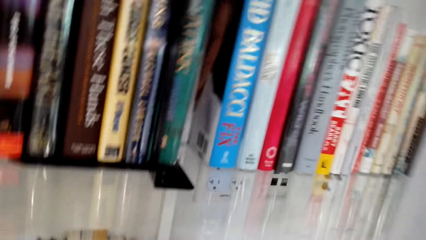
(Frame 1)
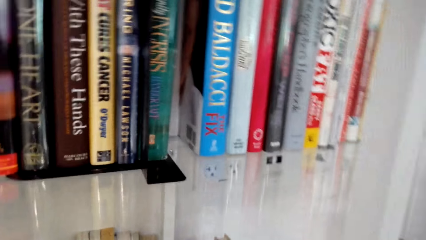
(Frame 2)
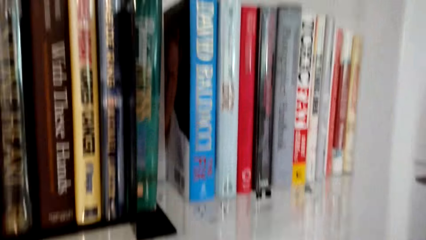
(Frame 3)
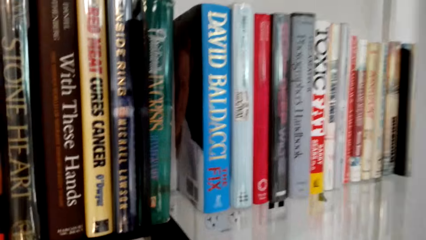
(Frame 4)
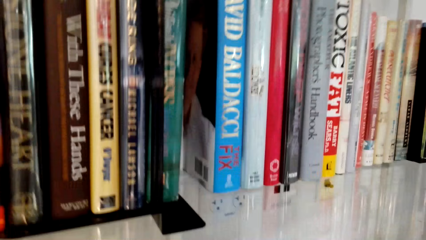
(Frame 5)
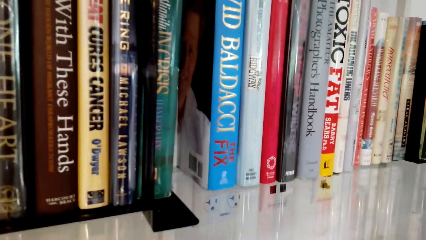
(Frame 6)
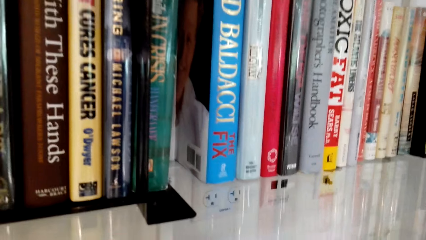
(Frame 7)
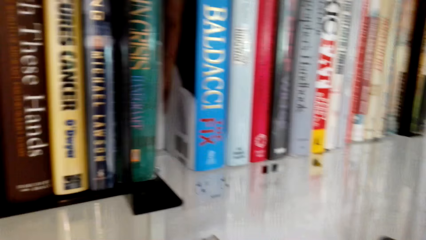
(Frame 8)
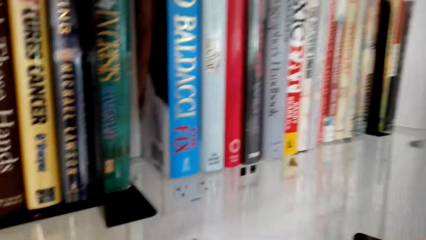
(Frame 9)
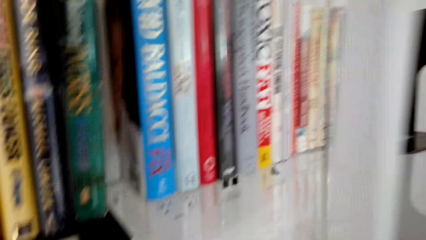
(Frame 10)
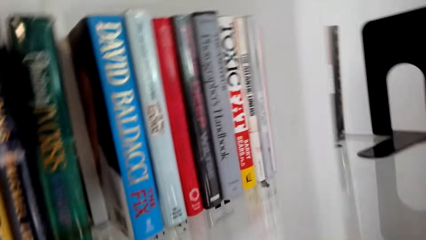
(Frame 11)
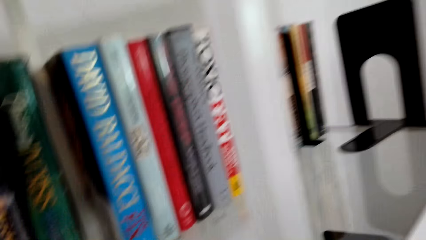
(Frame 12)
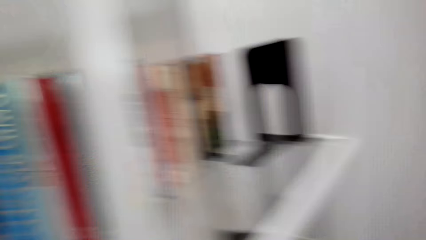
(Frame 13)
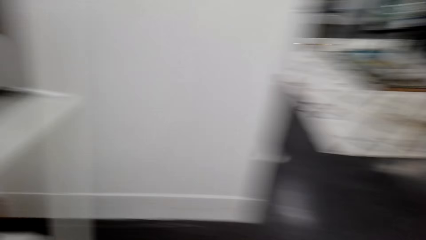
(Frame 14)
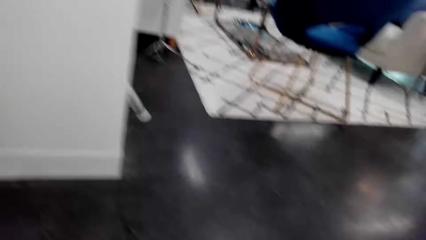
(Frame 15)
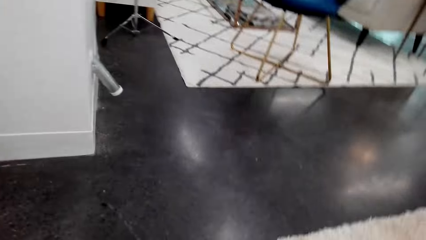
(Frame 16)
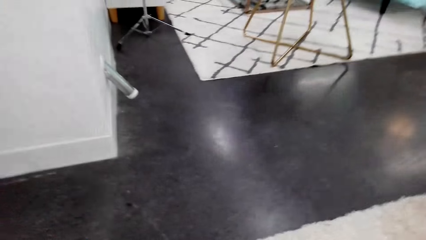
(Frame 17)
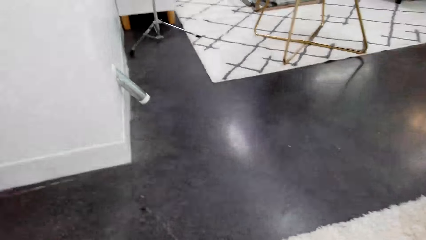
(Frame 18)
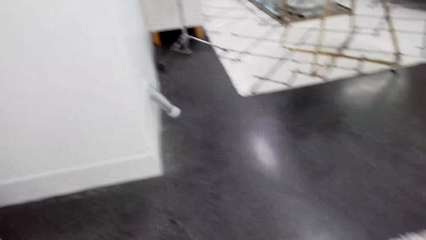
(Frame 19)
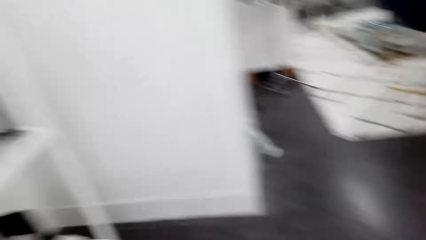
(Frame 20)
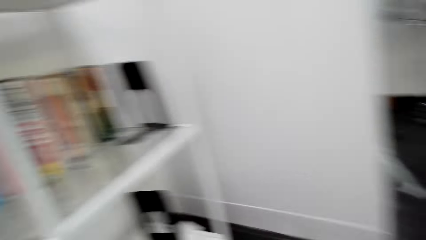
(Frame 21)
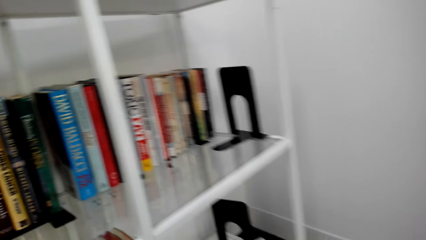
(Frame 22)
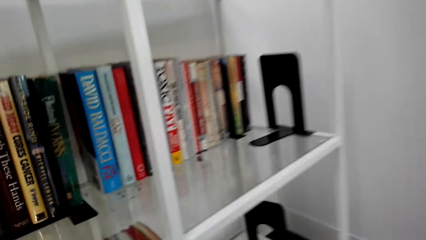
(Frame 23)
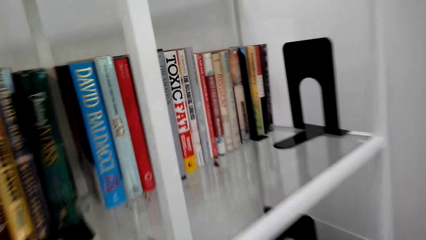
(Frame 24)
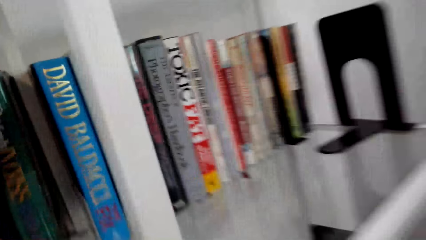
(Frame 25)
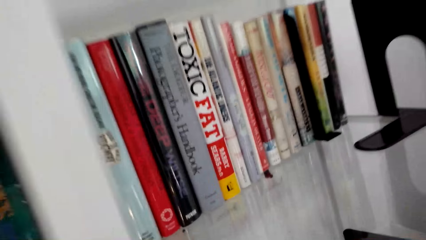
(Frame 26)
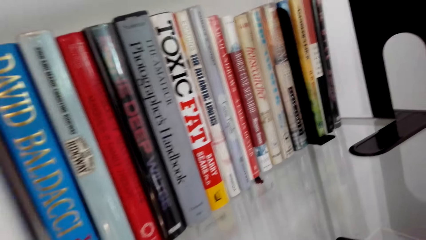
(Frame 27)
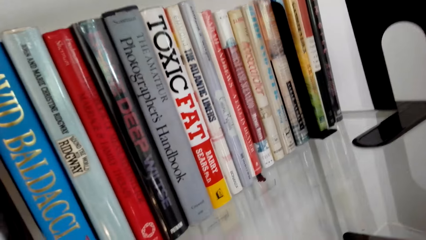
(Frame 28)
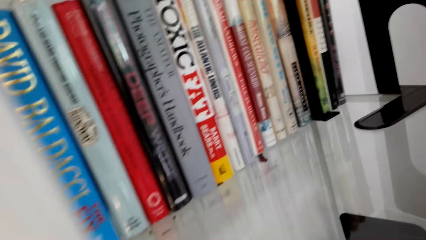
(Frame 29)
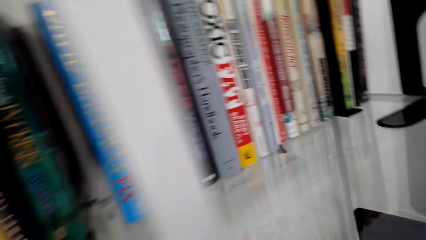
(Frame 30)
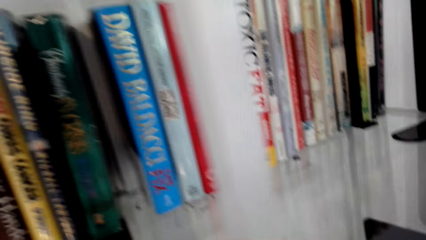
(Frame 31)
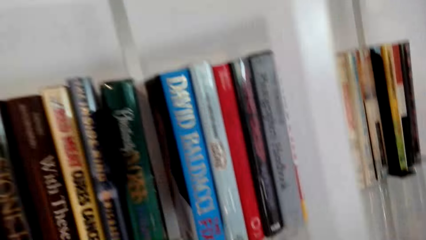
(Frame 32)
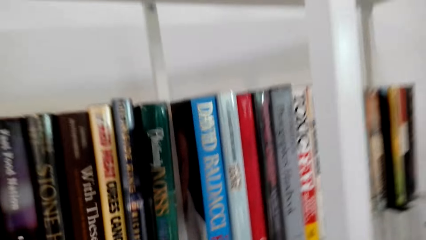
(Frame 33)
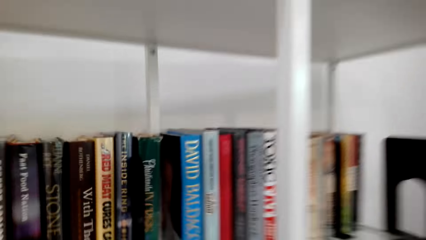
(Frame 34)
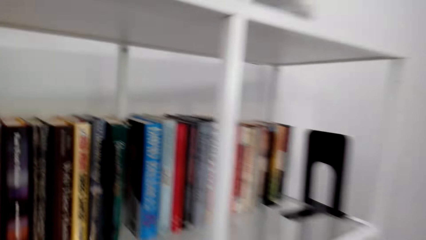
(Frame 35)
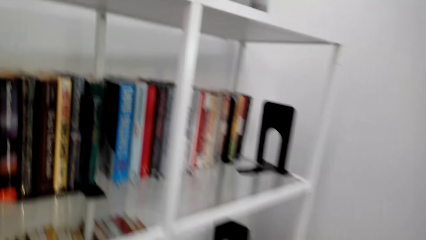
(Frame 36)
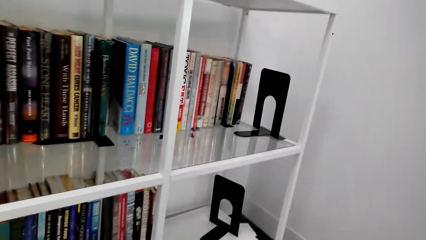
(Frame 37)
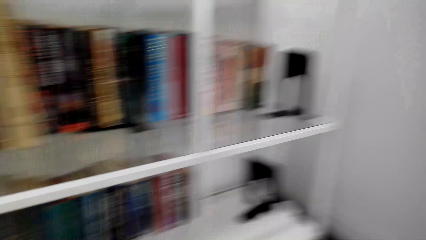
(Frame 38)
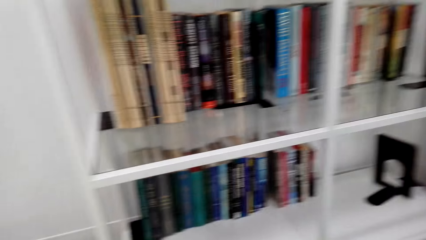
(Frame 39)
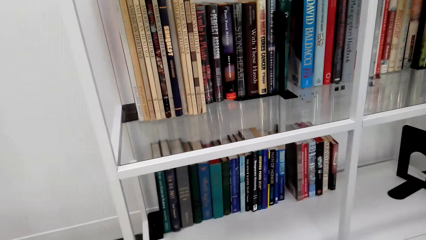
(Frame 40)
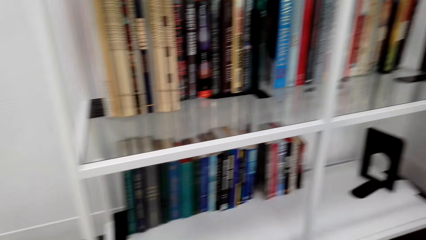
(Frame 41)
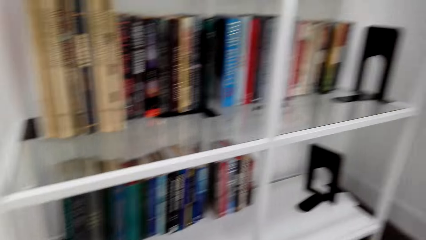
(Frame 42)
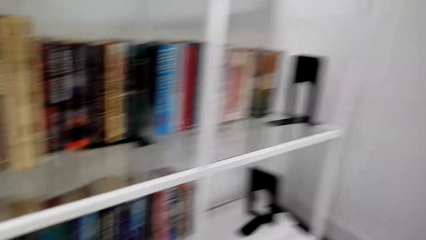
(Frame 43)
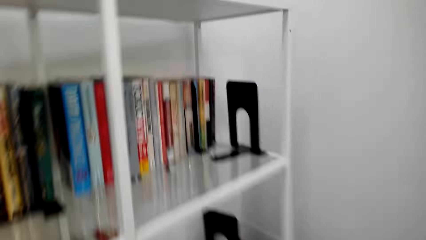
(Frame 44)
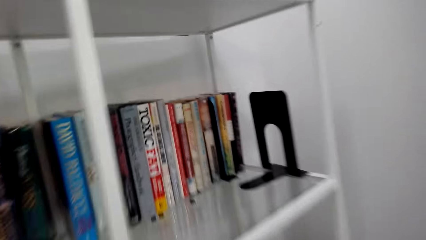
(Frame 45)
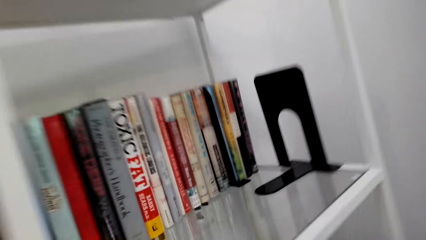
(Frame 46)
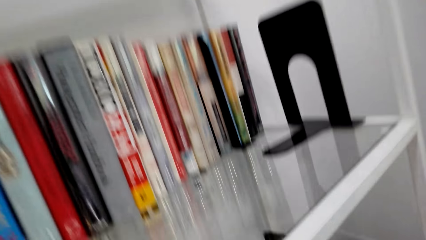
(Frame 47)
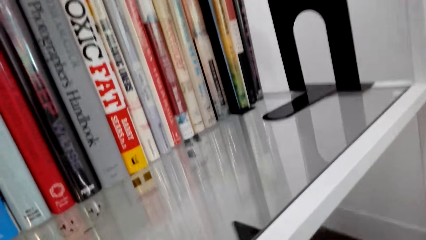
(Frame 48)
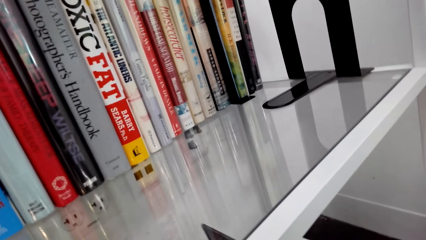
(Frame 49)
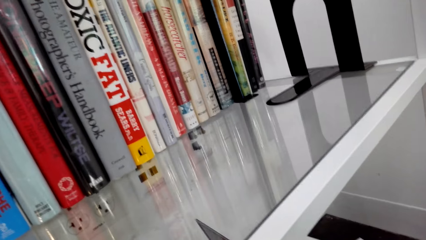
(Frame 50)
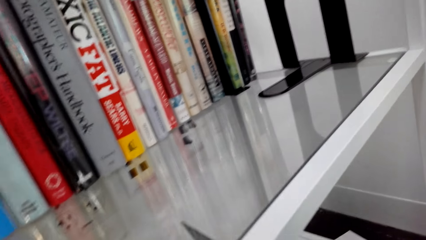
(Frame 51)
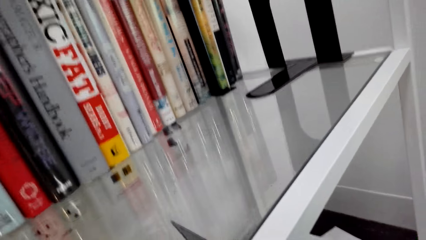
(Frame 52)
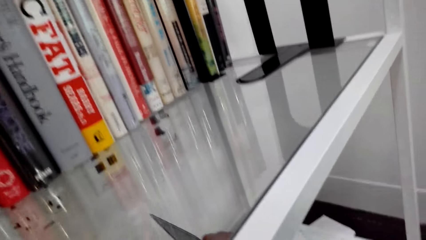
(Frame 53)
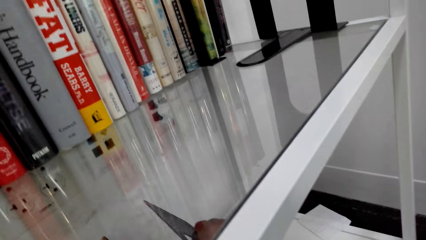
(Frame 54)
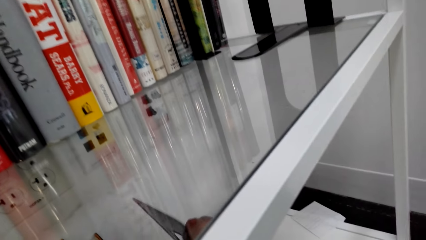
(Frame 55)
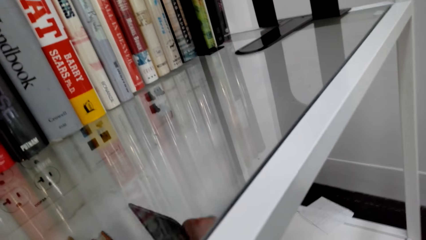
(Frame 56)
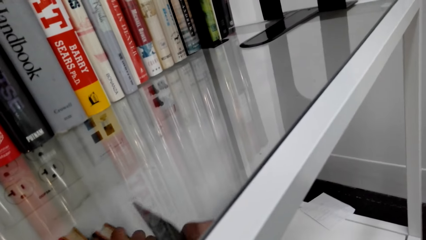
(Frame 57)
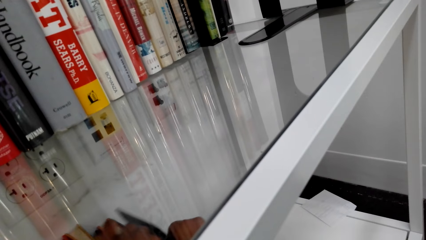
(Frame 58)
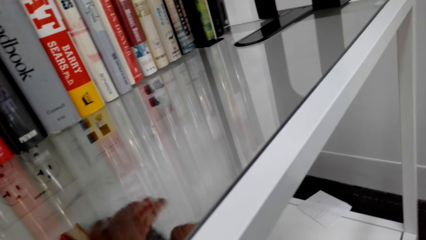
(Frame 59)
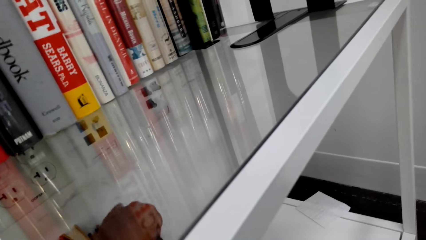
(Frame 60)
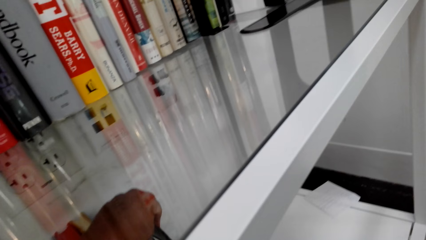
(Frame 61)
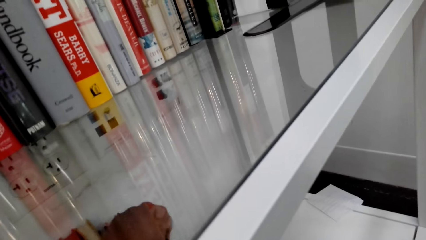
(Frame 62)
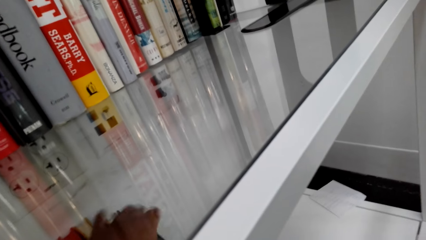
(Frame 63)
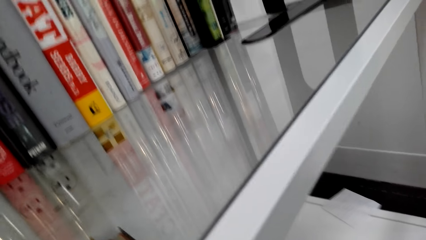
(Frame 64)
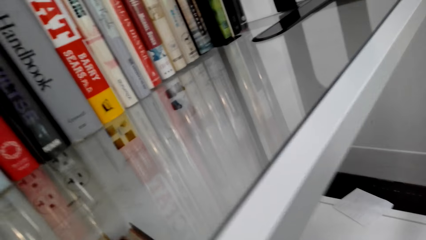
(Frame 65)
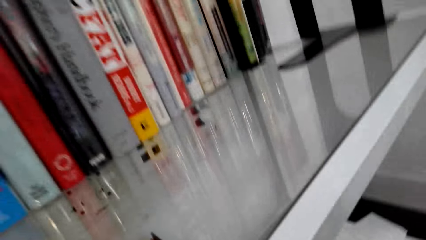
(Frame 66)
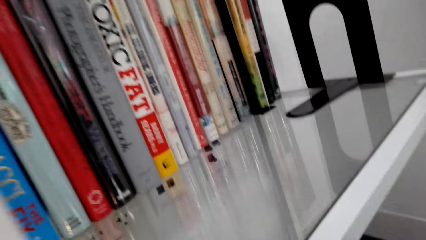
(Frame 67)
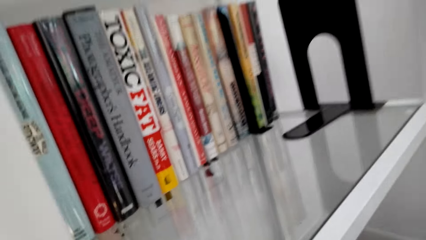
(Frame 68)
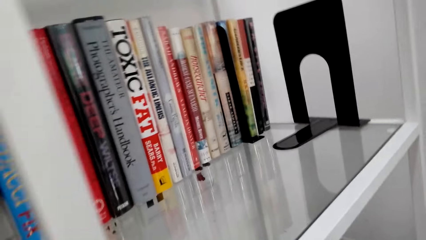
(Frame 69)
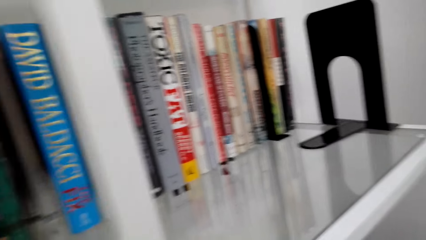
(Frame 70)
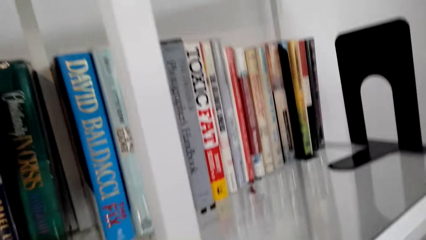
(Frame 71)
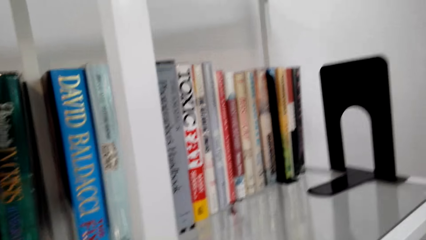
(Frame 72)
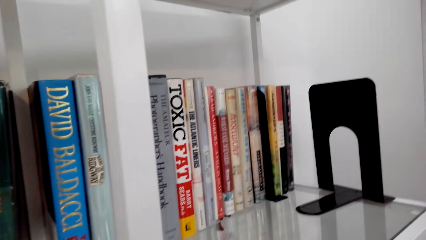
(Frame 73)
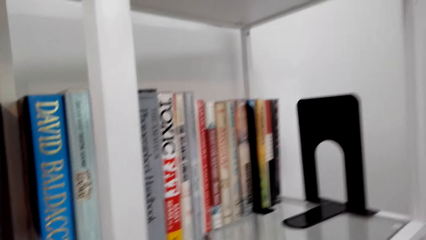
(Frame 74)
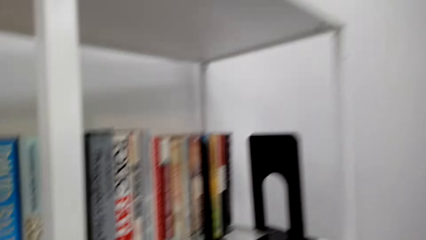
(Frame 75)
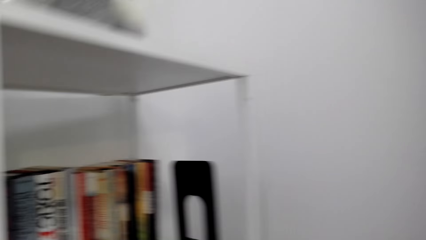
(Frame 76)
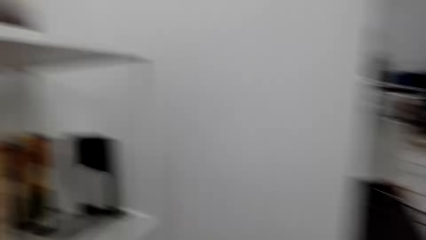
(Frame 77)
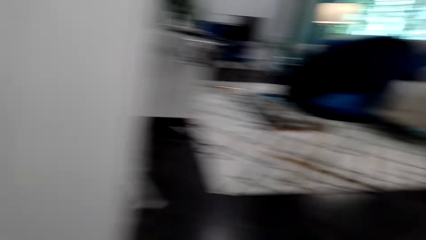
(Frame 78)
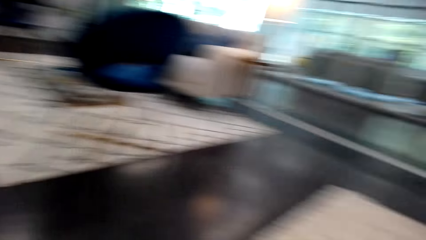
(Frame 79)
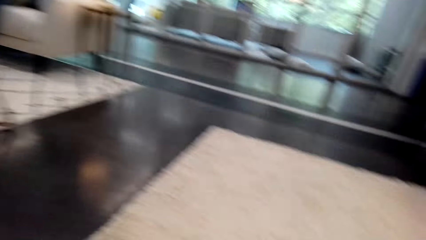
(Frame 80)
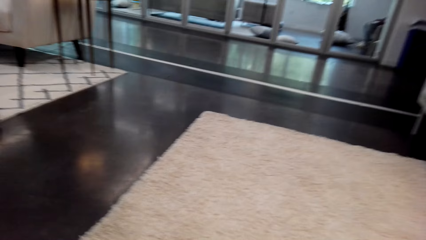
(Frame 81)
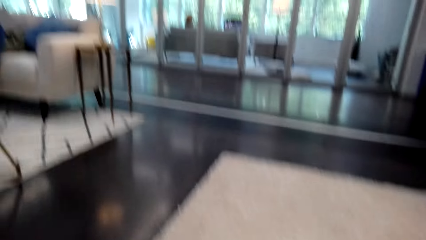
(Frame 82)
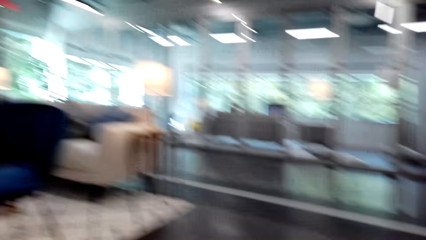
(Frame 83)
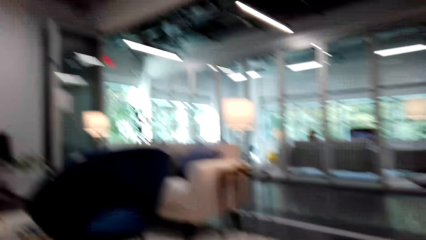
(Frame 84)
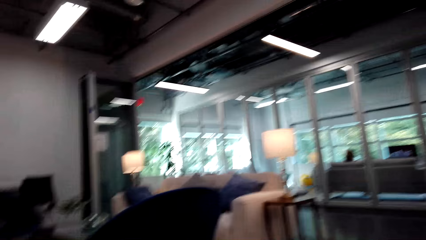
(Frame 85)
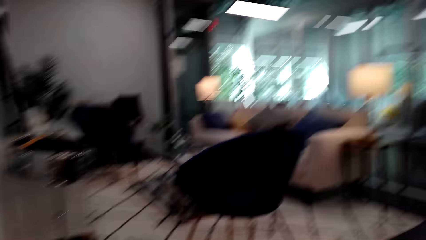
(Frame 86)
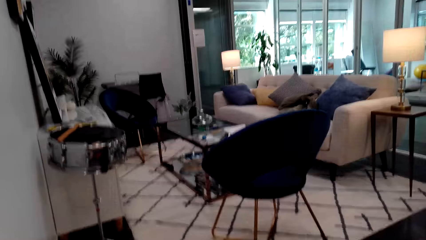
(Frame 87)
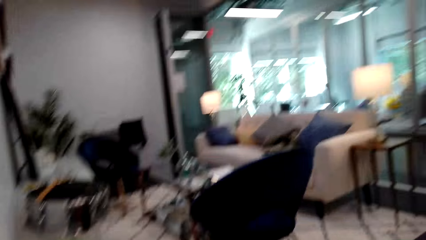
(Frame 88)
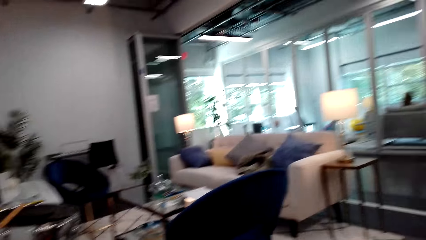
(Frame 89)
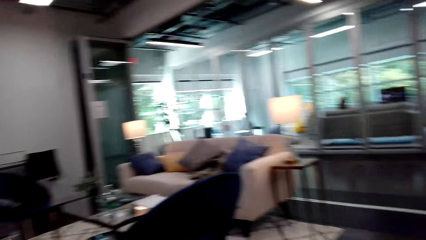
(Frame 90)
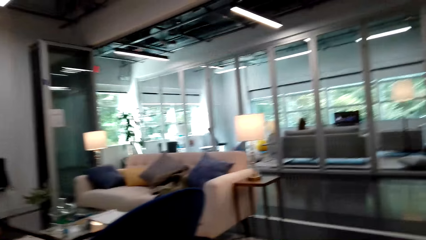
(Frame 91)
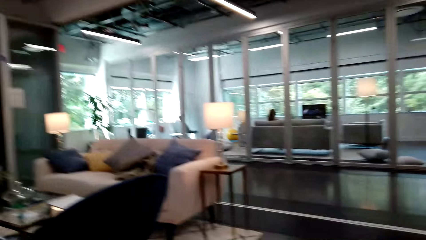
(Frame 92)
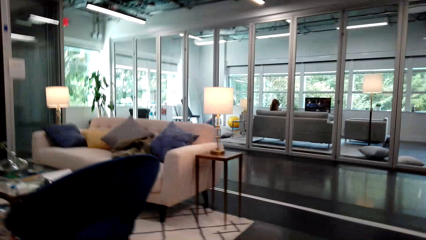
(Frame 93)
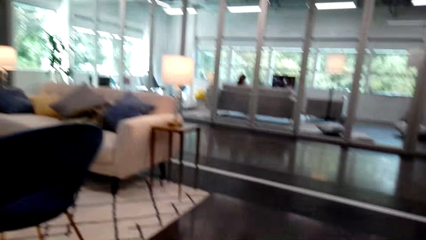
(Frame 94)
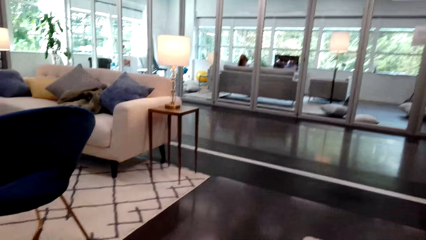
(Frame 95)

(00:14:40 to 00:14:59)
The camera wearer holds a book. They turn around. They move the bookend against the book. They hold the book. They turn around. They look around. They walk around.
